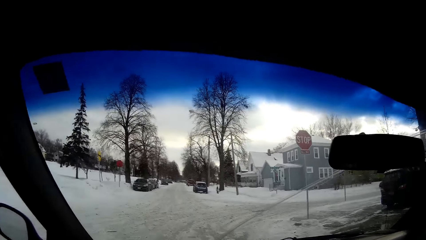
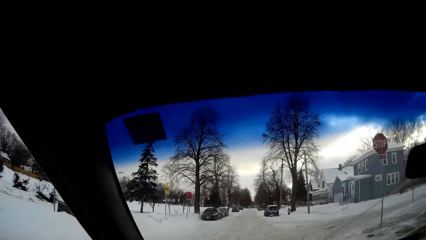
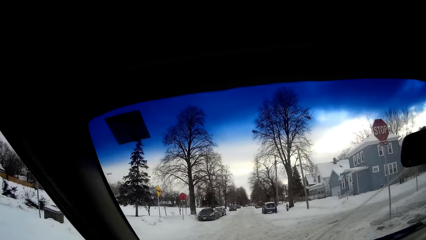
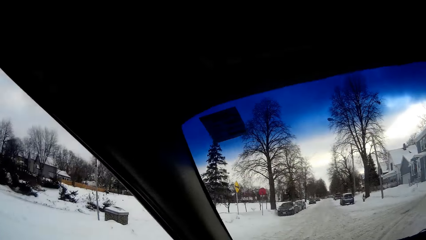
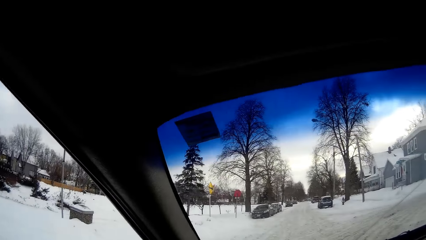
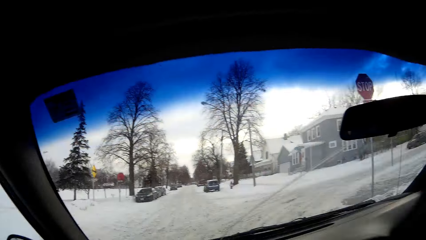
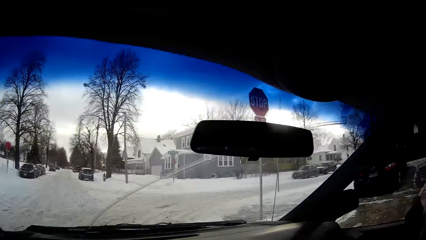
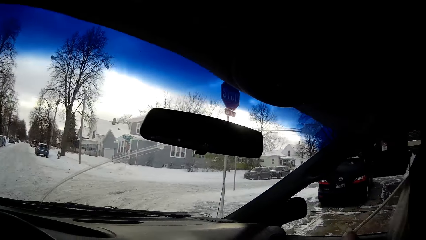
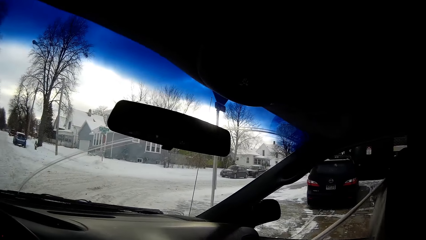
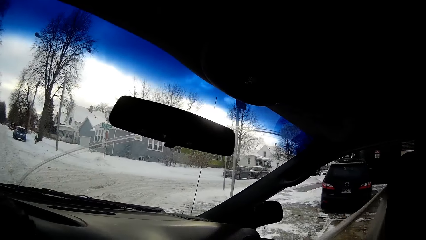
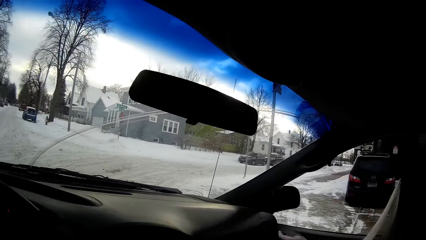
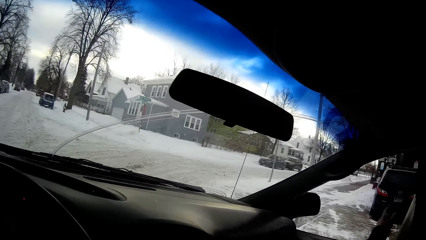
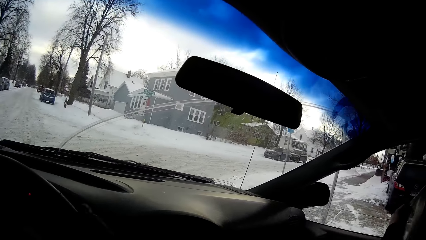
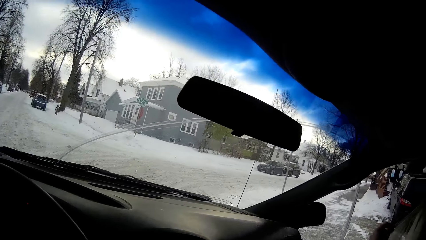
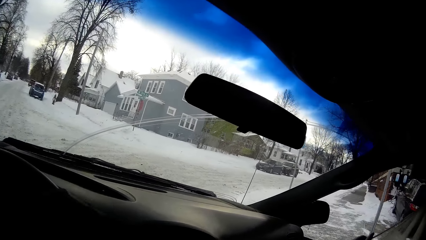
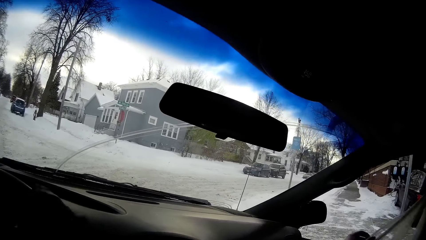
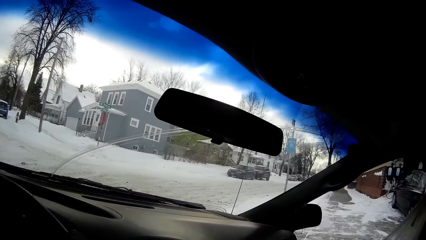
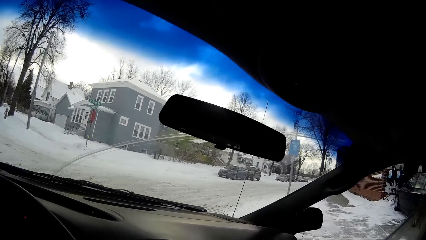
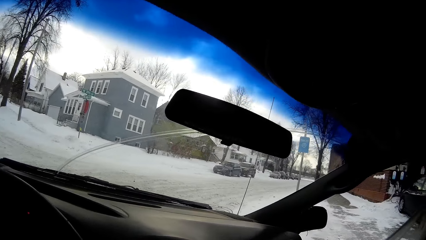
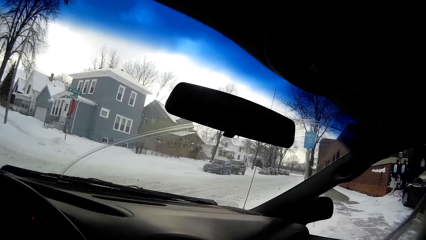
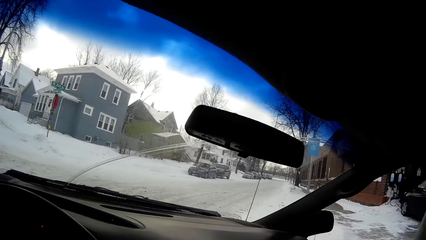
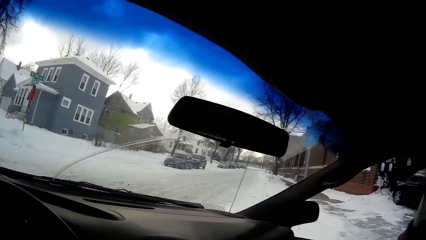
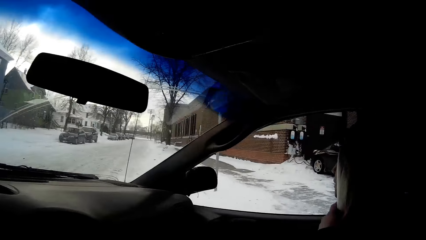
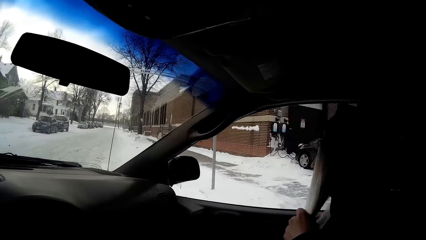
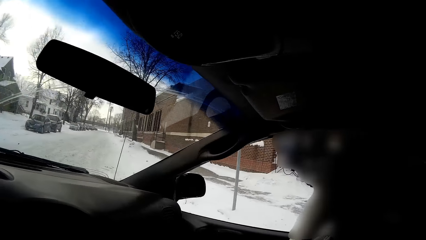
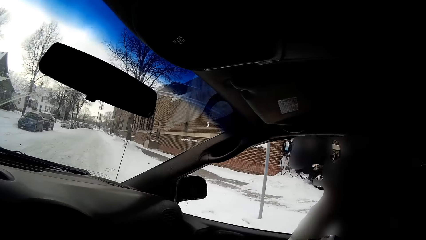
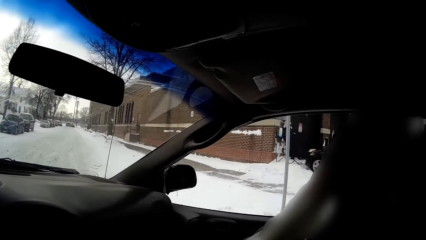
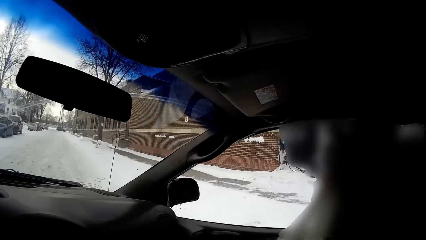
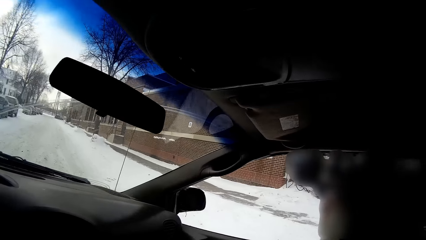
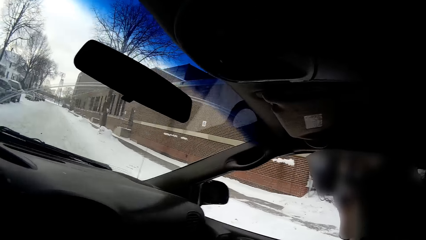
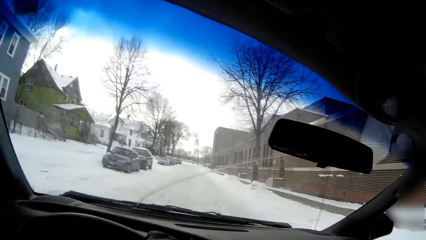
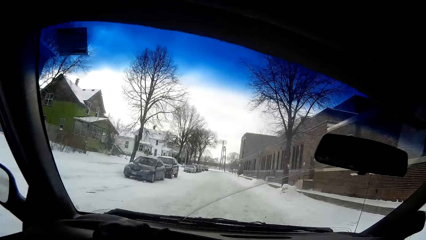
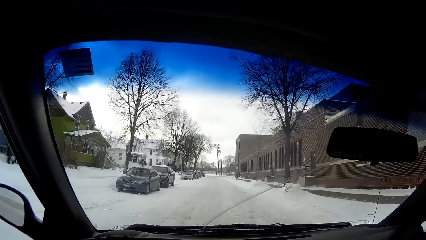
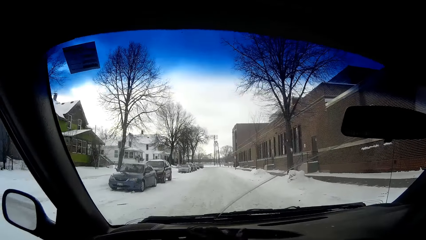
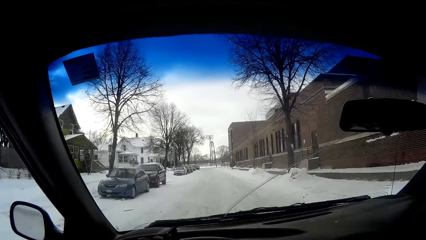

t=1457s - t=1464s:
The woman fastens a seat belt in the car with both hands.

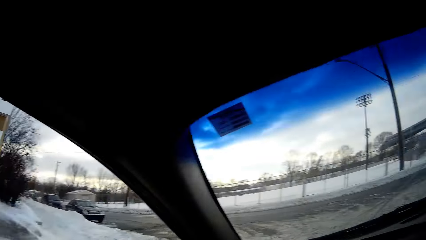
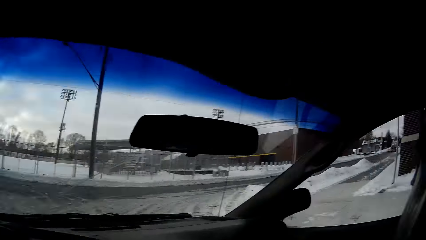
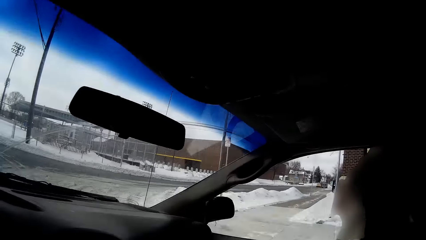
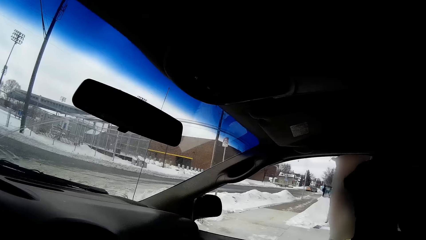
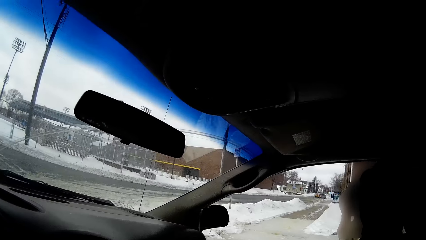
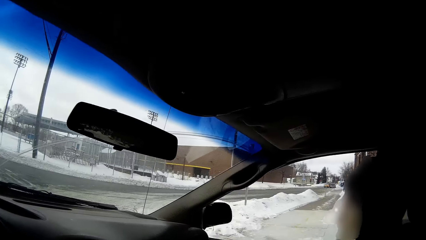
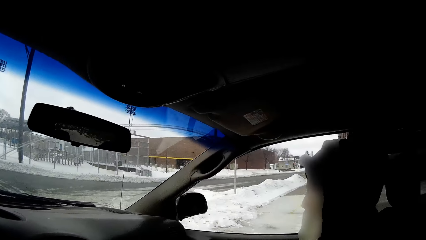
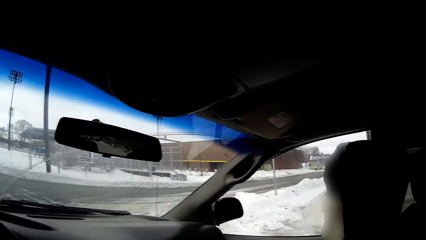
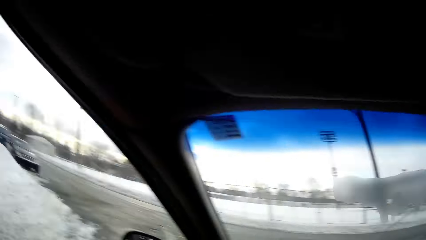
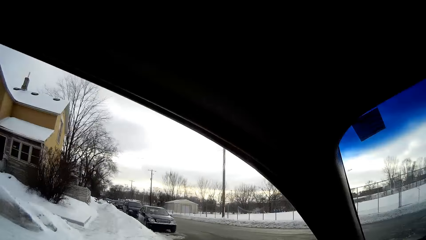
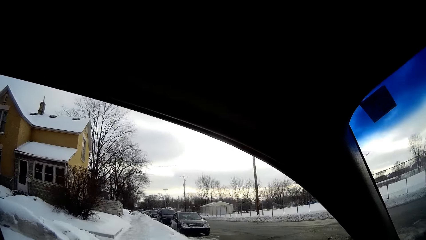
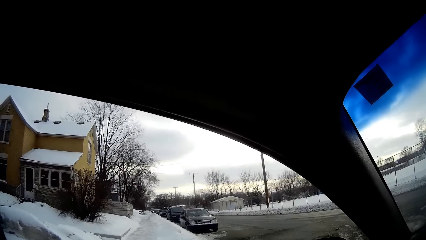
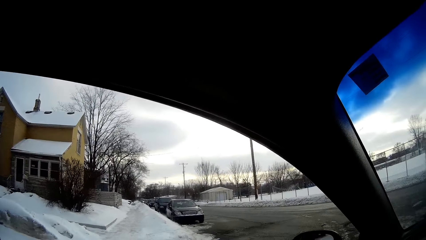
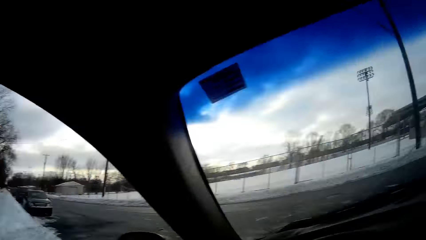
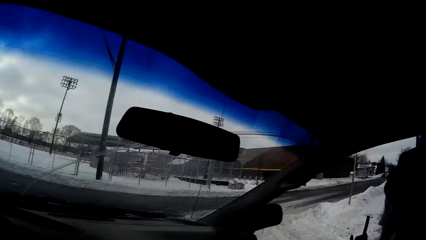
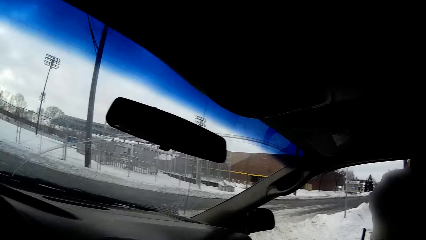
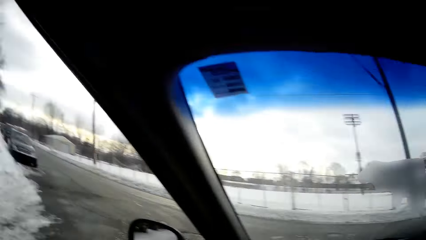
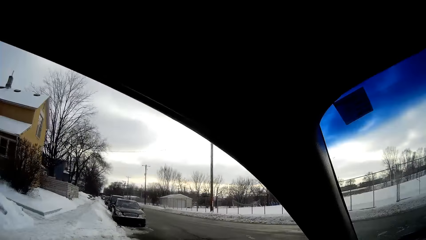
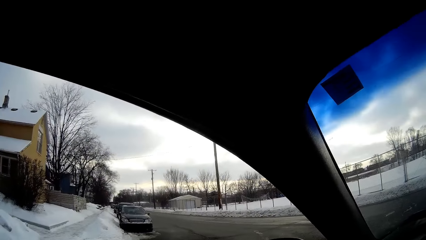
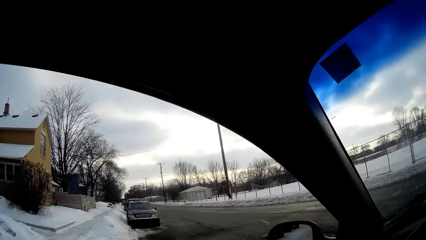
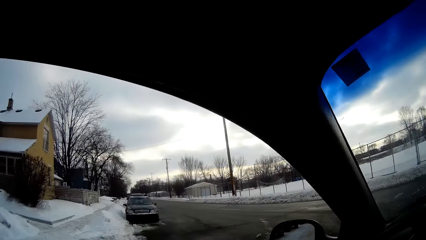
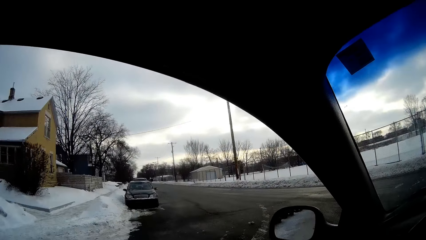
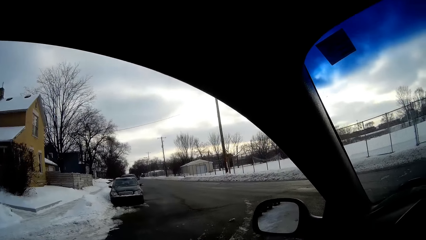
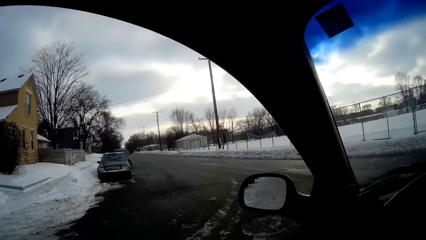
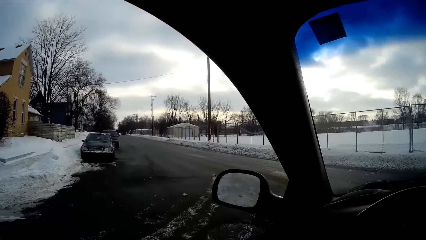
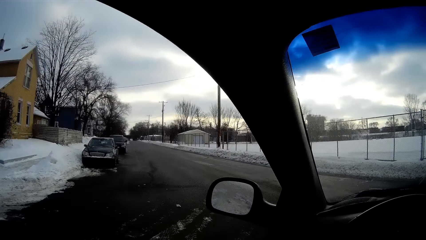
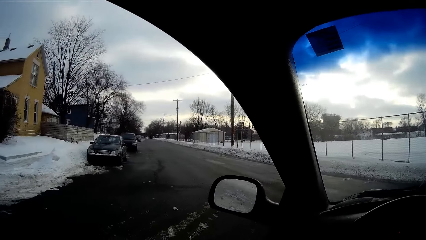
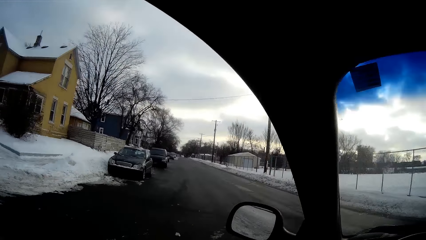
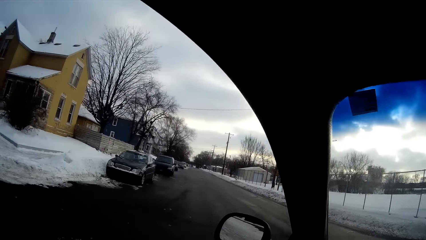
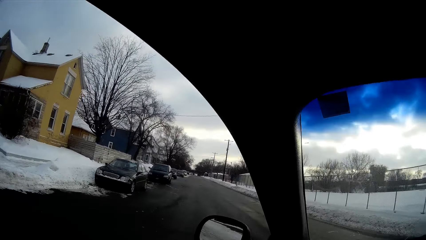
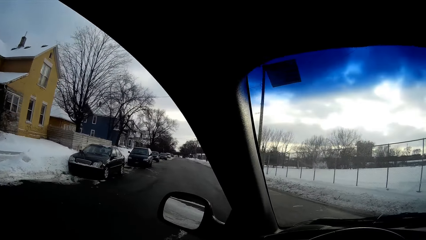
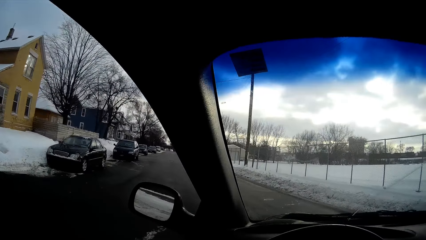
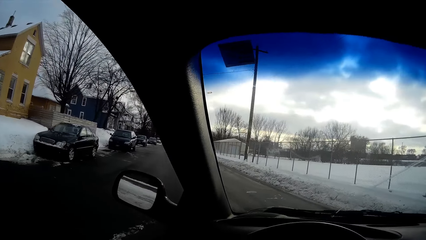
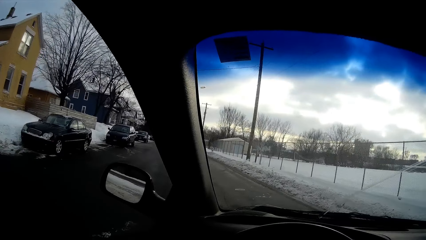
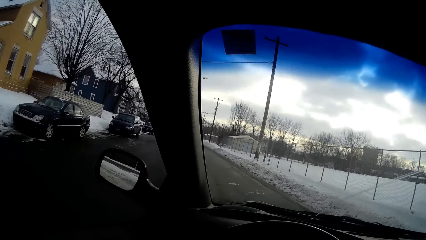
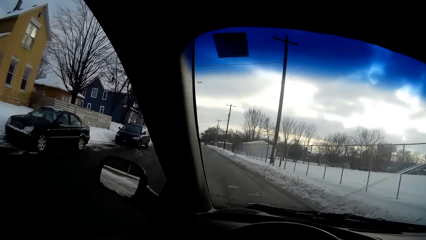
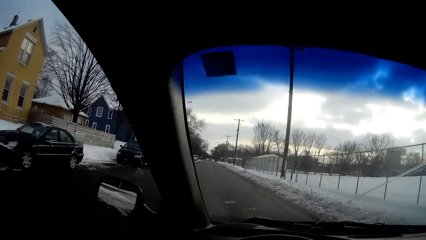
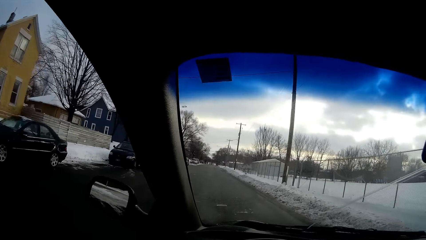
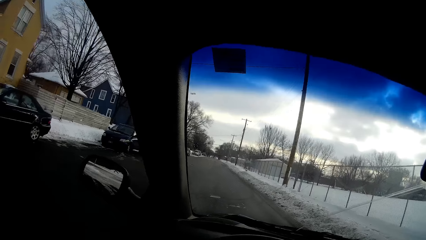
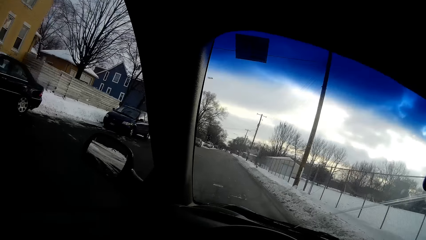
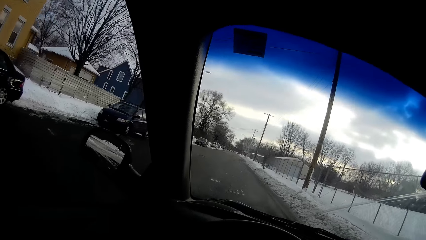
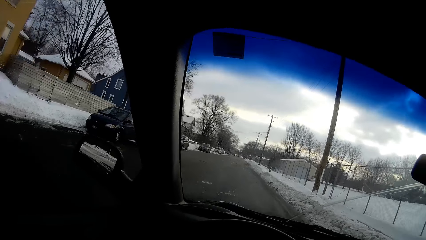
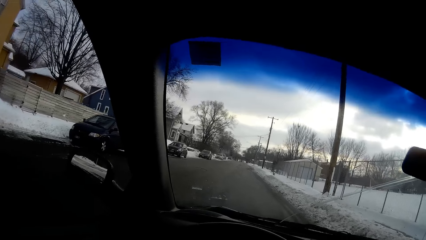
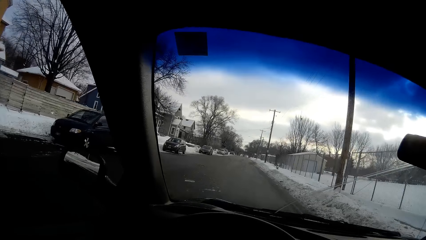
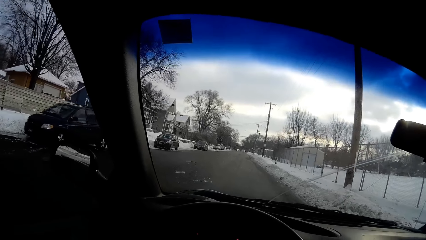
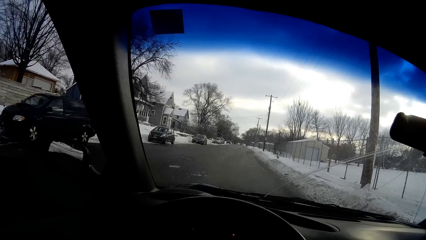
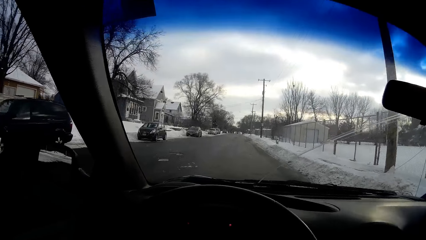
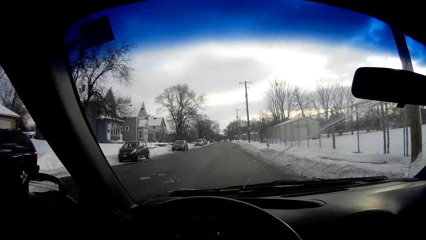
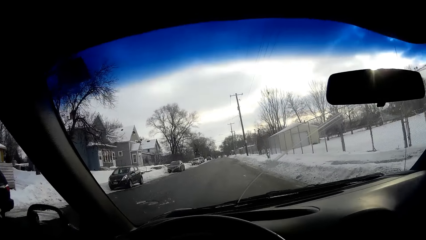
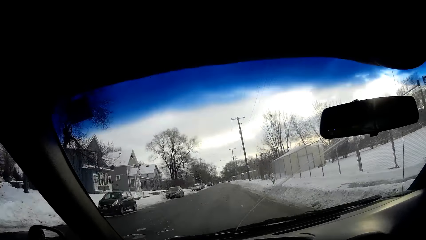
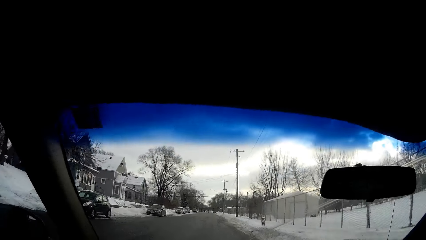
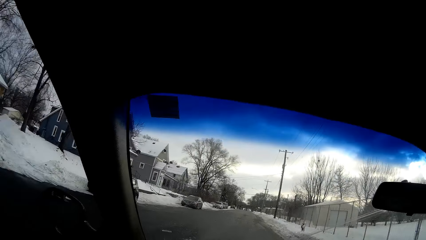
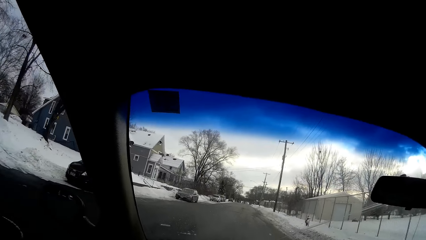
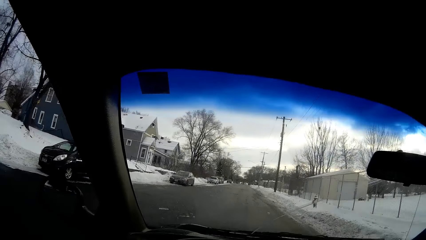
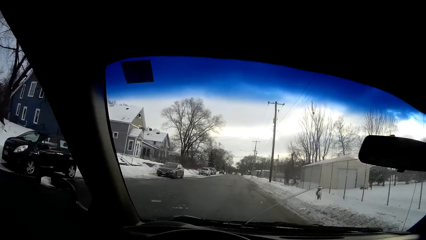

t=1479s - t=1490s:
The camera wearer stops the car and looks around. They turn the car to the left.
